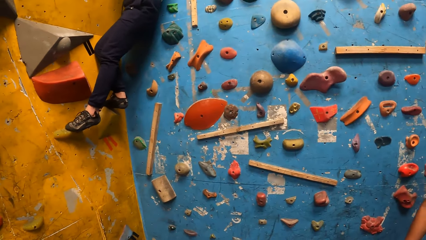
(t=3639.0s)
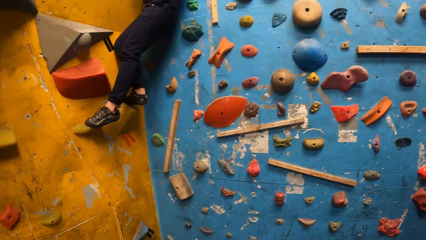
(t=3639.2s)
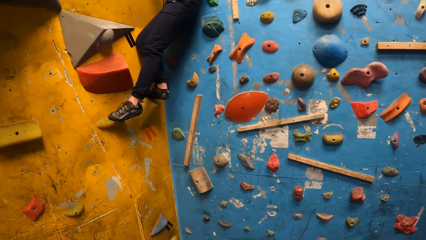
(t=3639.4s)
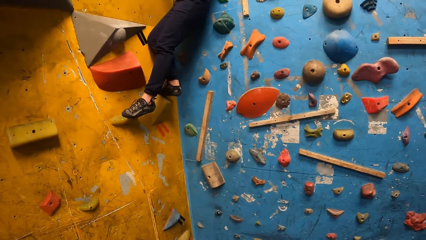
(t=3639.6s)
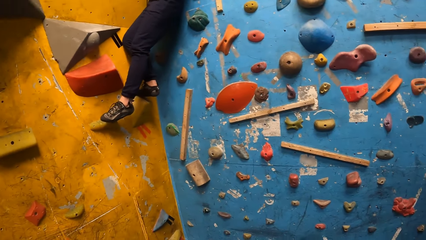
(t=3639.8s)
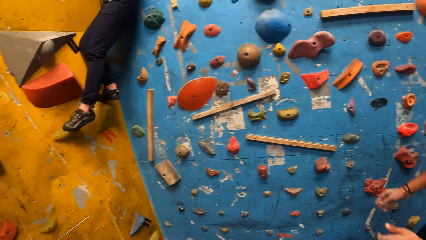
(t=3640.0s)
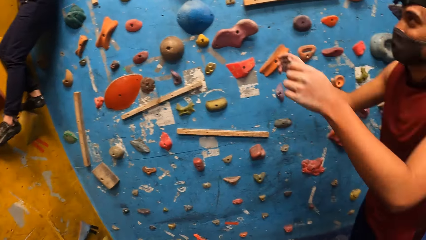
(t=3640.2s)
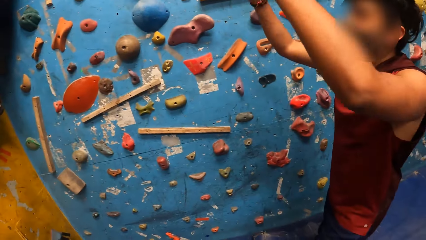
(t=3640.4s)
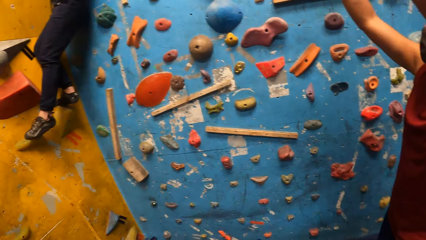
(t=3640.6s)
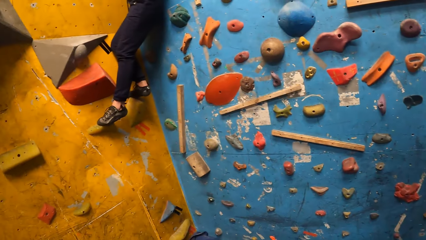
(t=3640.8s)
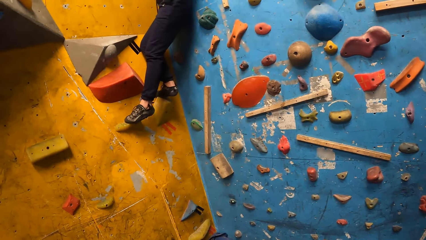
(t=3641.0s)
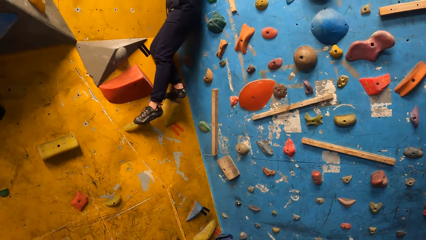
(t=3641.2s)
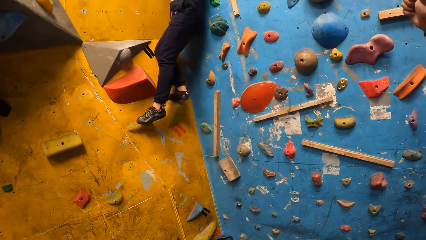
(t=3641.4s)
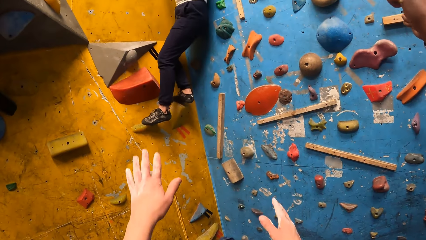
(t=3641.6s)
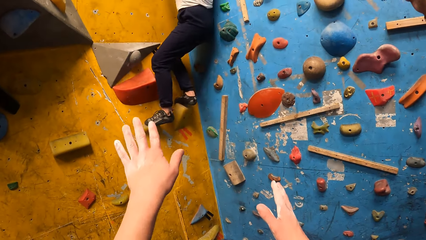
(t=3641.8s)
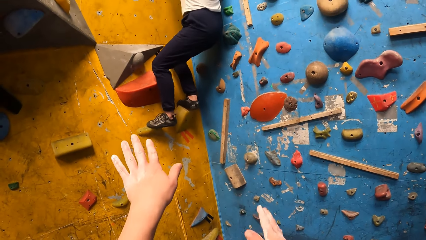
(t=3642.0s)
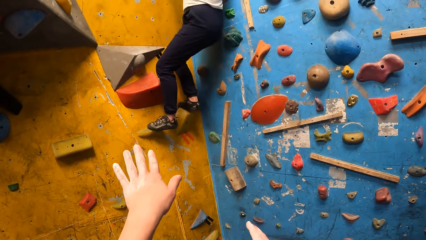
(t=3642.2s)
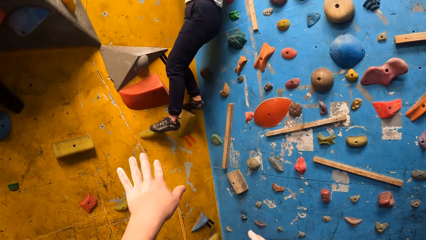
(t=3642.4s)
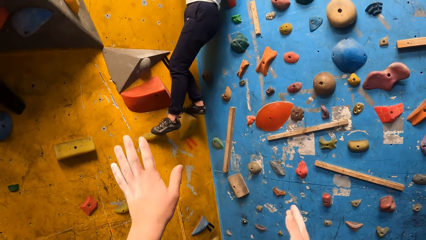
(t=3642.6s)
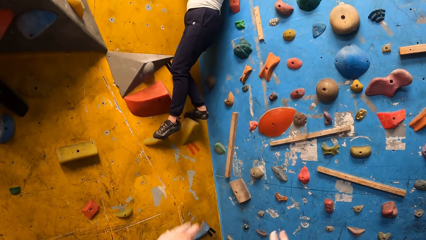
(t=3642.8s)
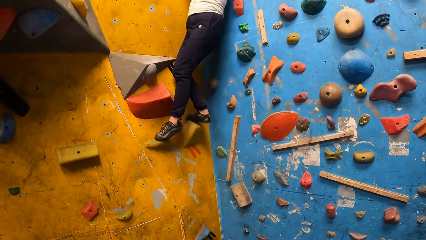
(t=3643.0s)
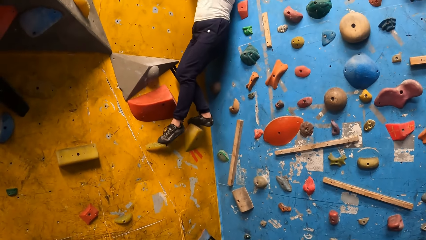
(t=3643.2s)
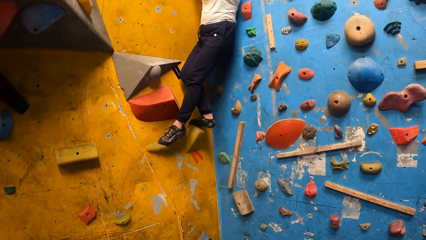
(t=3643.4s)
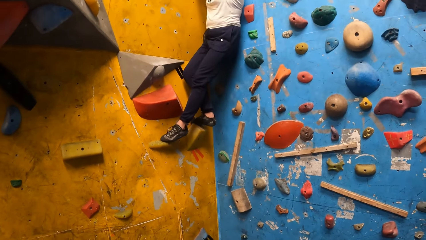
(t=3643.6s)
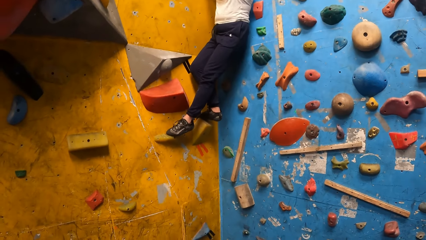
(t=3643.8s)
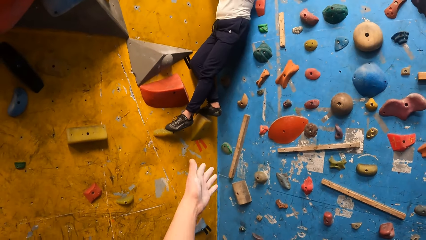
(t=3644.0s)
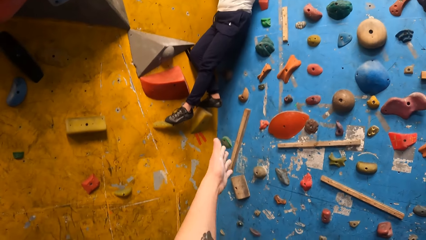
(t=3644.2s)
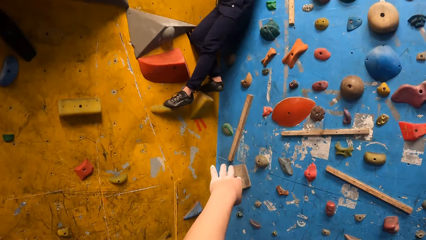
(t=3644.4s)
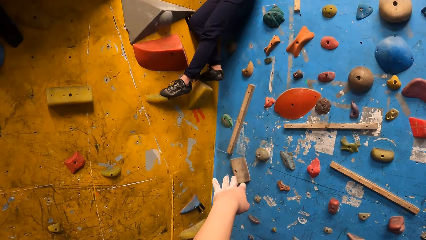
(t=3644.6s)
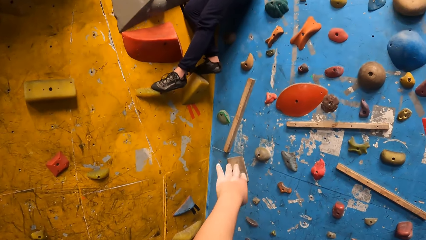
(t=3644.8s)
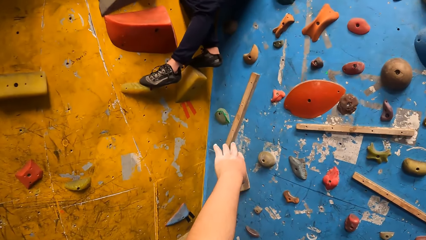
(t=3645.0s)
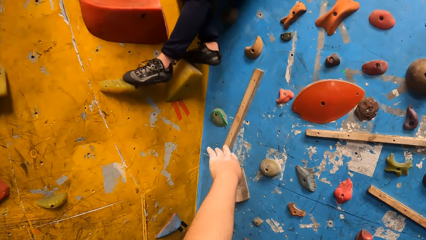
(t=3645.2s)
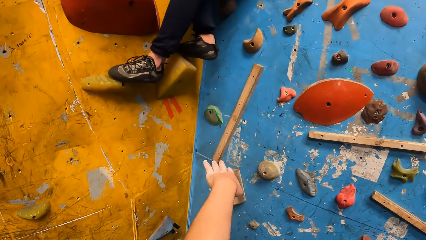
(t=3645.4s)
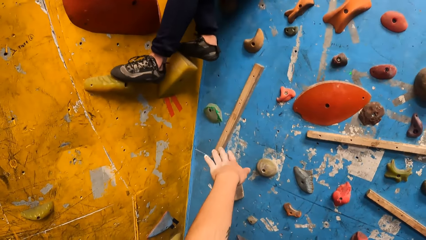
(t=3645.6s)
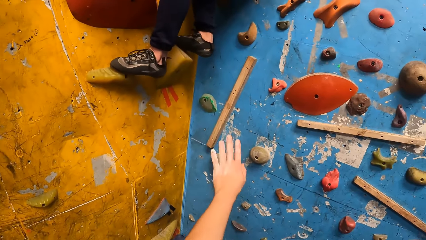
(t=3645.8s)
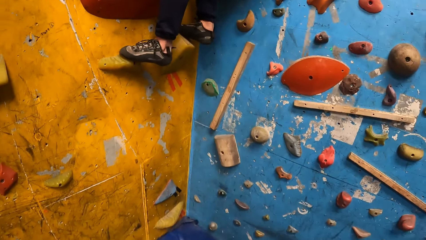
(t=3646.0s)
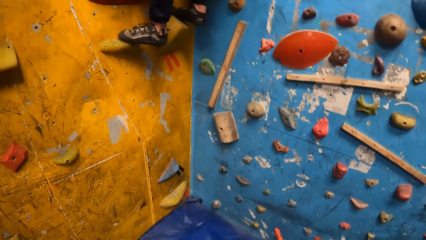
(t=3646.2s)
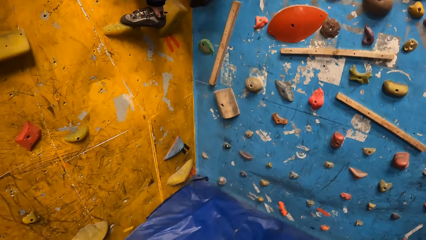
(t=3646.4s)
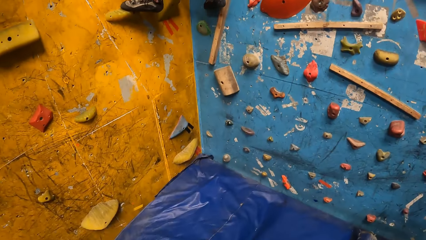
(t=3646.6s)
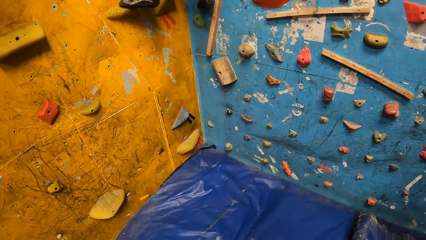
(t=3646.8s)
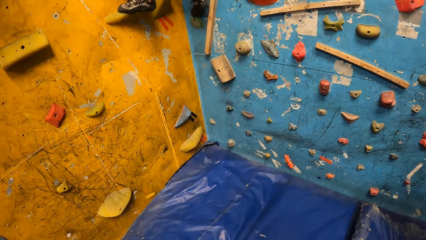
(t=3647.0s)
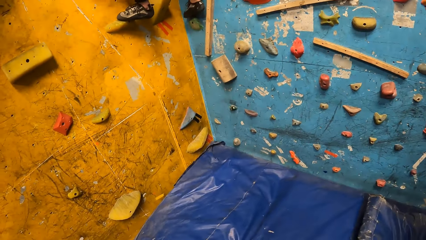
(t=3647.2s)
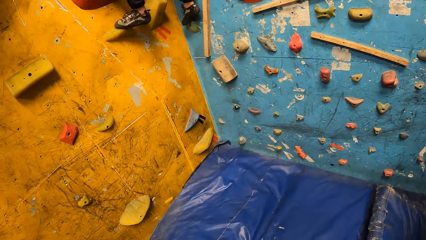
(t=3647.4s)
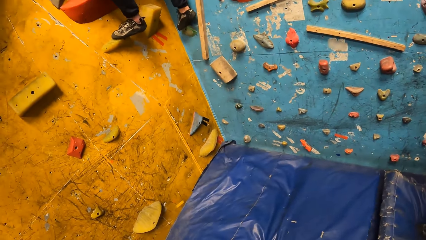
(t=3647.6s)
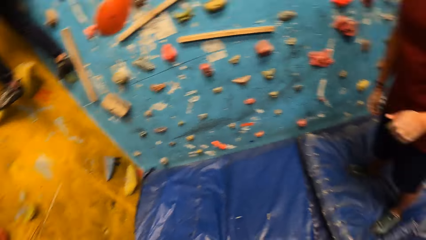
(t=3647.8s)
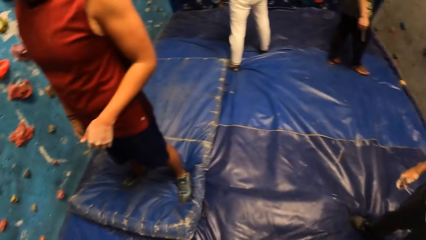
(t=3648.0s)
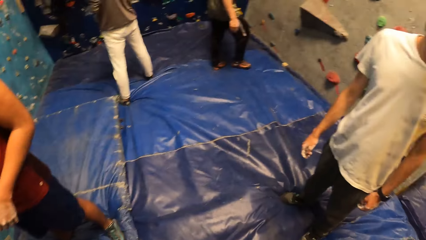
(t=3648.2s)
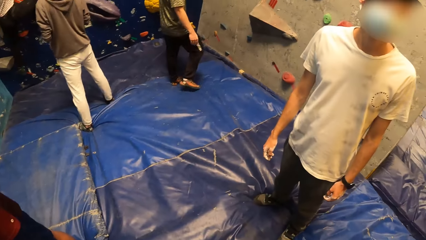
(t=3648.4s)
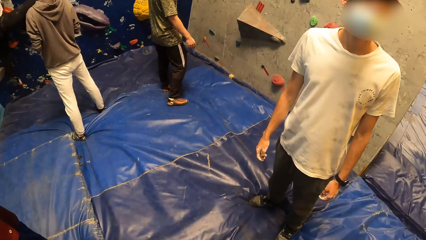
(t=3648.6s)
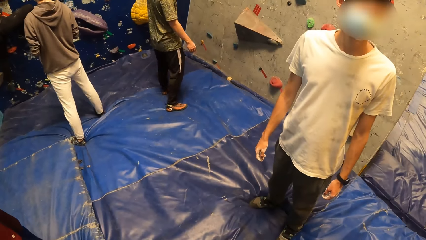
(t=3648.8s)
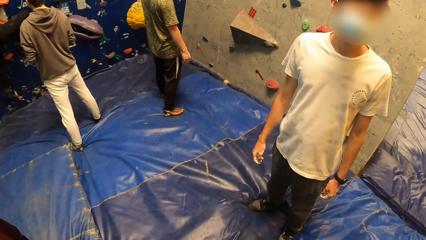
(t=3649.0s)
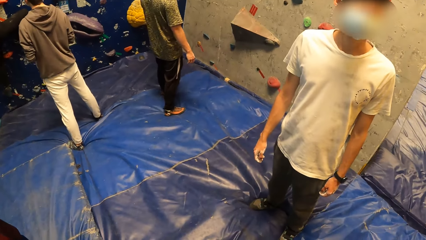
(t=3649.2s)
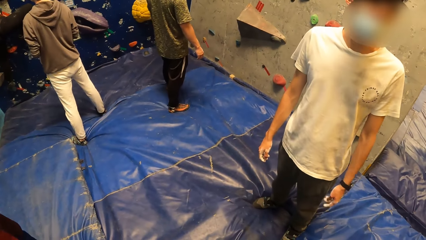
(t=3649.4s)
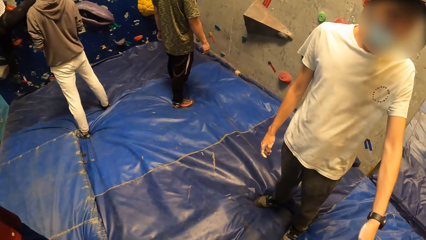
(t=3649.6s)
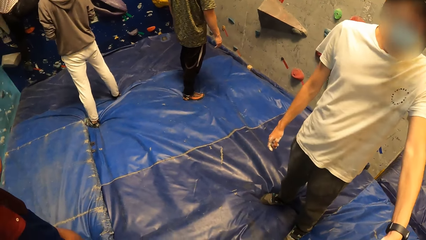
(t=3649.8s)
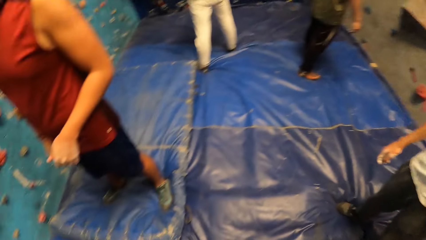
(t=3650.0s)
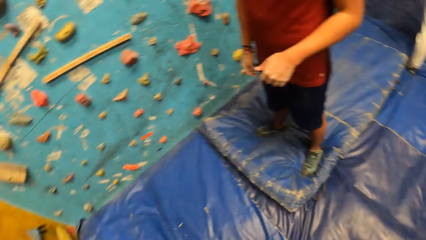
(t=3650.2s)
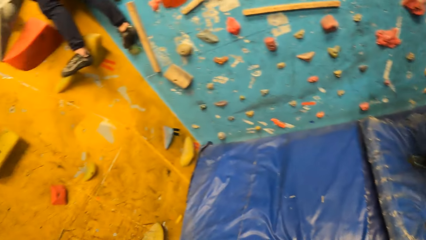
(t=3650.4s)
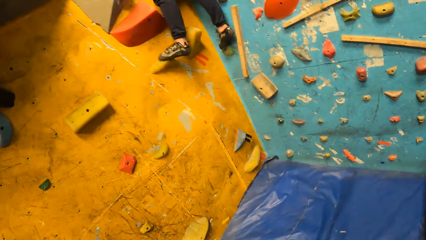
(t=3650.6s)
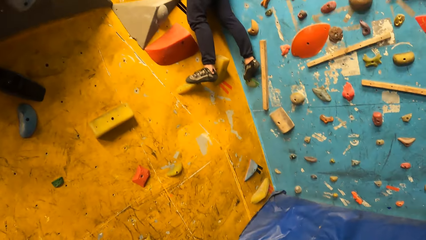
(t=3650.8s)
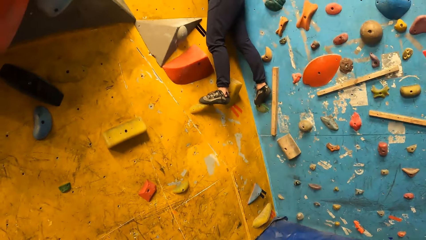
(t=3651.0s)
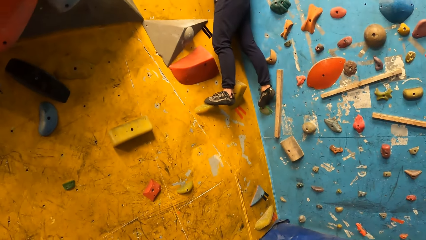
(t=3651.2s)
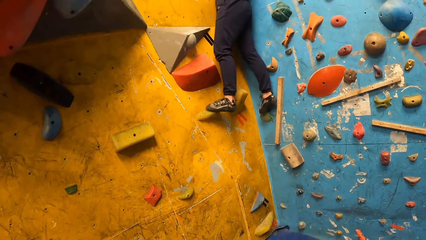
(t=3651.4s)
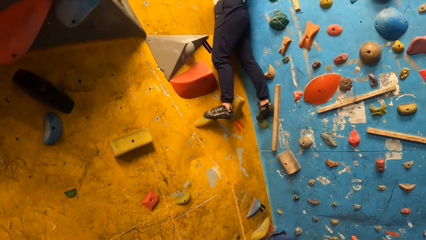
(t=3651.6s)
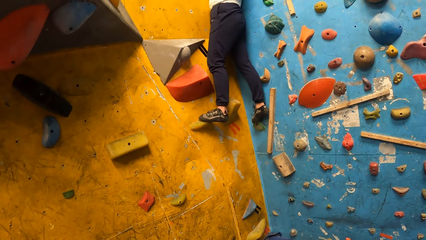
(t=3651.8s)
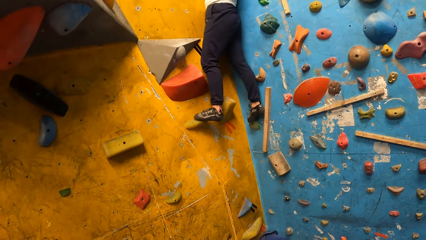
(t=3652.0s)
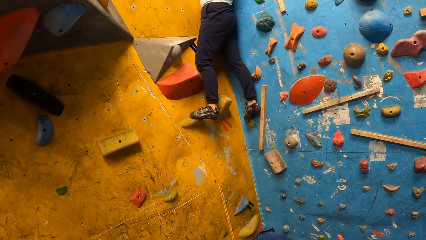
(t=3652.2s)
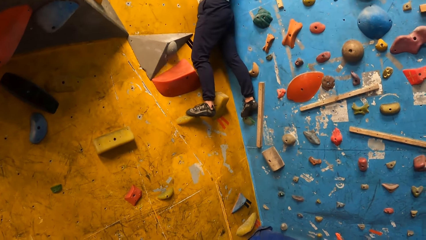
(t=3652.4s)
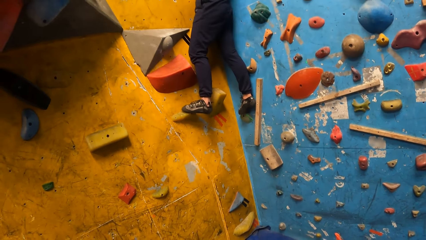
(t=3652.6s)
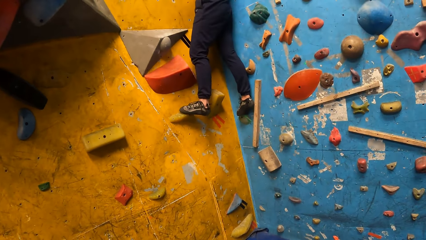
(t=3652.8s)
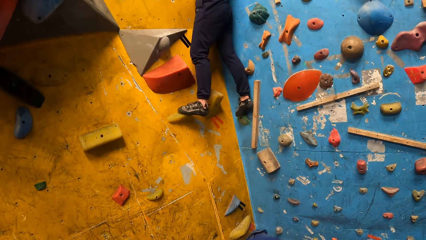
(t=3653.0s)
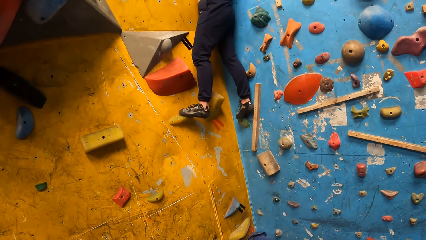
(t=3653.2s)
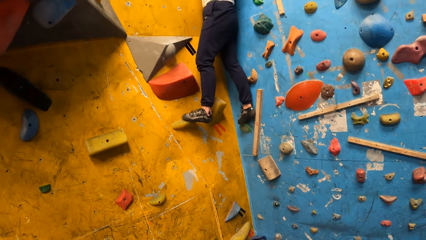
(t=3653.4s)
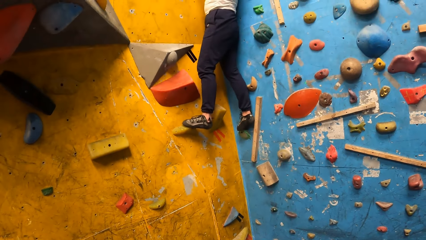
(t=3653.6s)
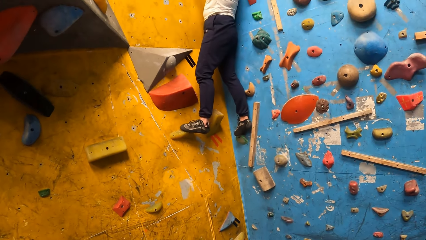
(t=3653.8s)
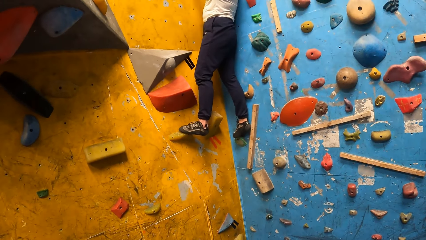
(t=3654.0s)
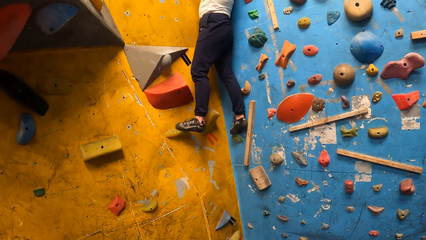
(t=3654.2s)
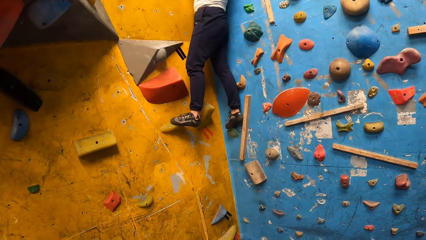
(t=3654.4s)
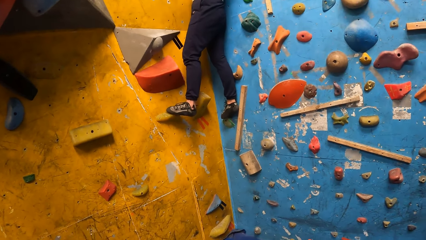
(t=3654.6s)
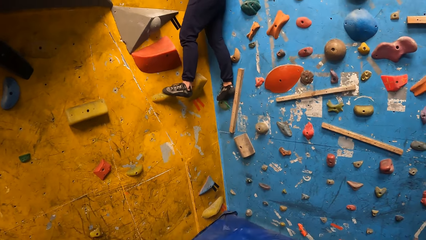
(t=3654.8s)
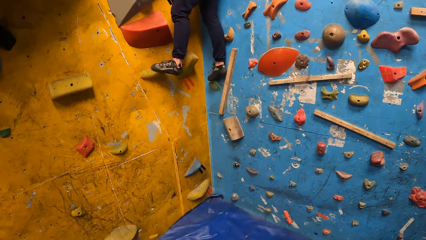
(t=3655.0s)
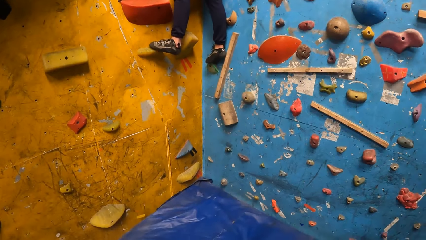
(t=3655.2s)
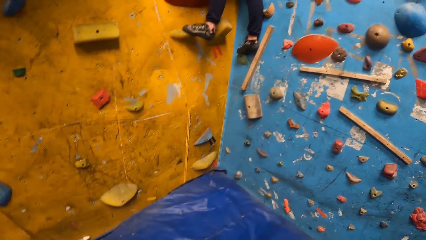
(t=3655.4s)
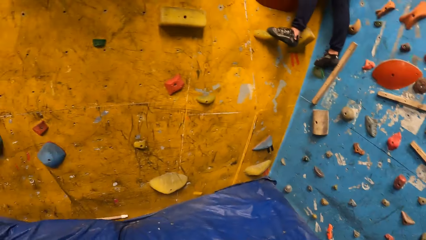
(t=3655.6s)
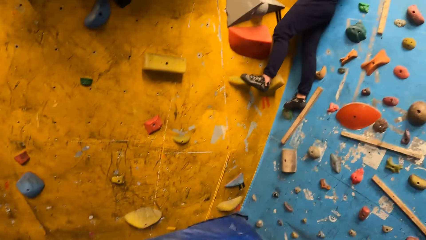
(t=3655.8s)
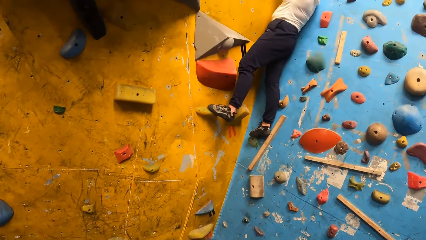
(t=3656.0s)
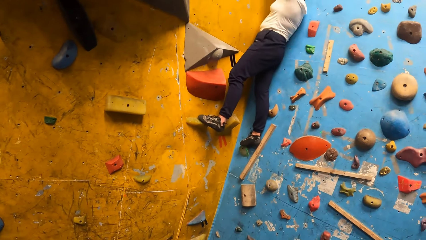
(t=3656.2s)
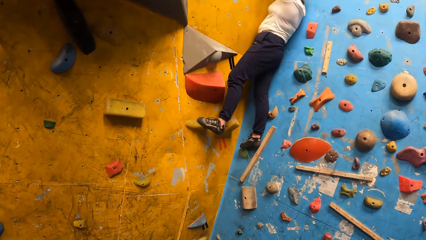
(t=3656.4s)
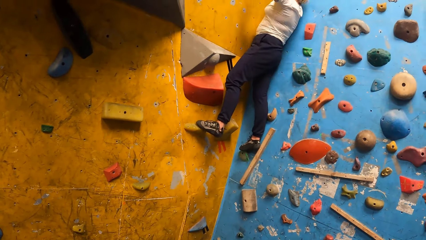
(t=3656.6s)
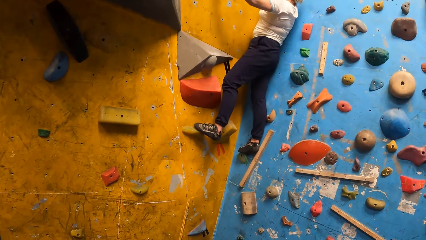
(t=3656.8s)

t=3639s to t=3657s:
A man lifts his hands. The camera wearer gestures and moves hands. A lady climbs on the wall. The camera wearer turns round. Another man converses with the camera wearer. The camera wearer turns back to the wall. The lady stands on the wall.
